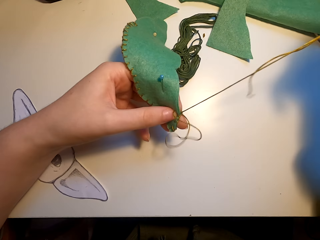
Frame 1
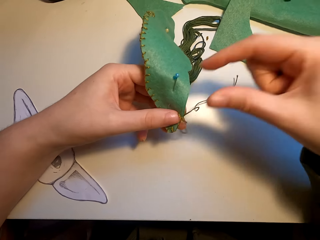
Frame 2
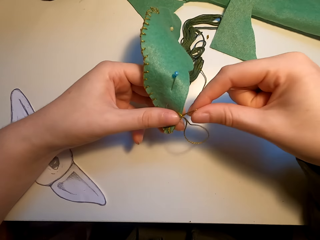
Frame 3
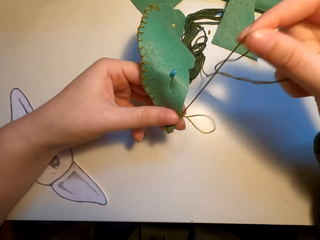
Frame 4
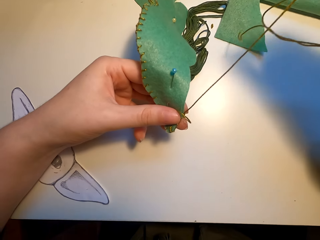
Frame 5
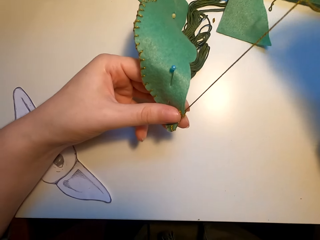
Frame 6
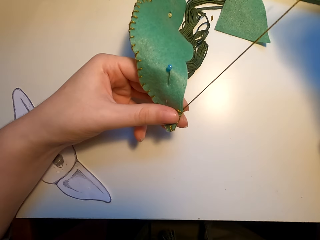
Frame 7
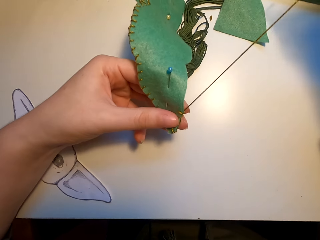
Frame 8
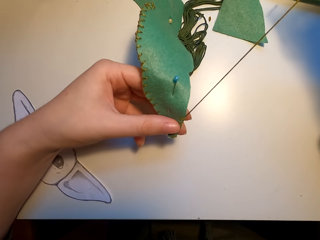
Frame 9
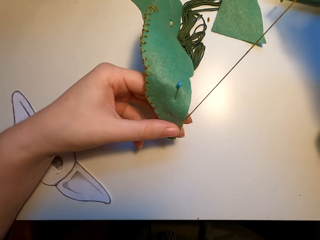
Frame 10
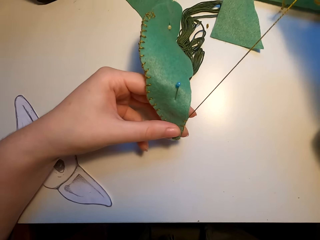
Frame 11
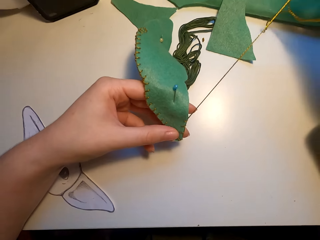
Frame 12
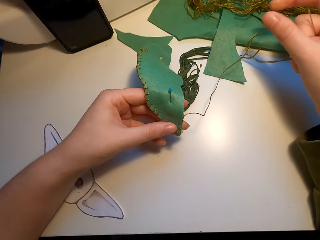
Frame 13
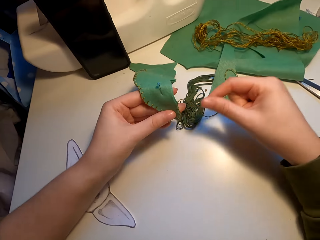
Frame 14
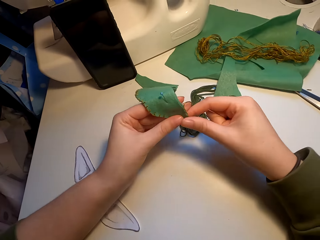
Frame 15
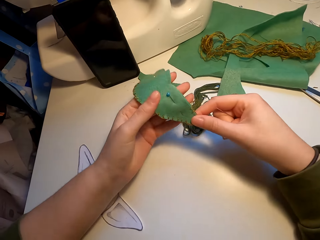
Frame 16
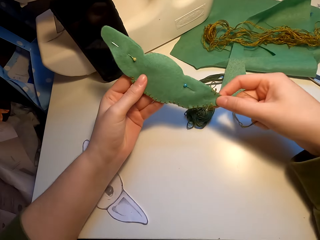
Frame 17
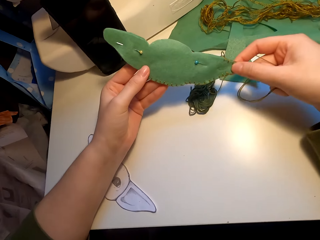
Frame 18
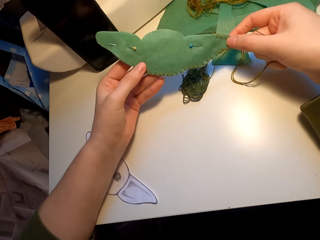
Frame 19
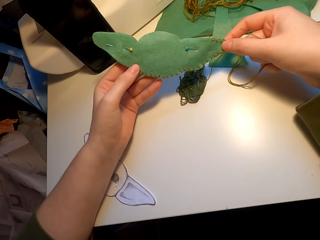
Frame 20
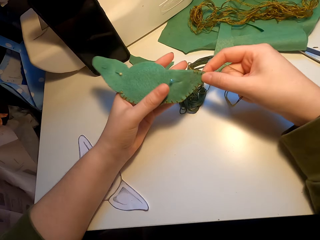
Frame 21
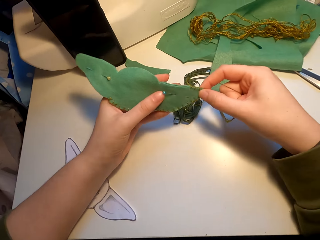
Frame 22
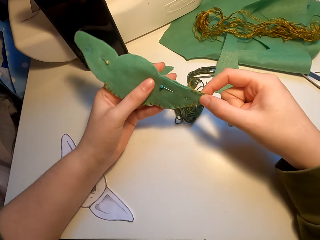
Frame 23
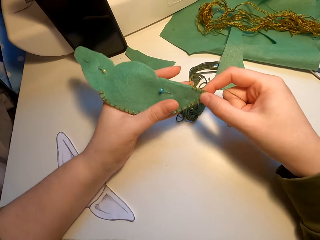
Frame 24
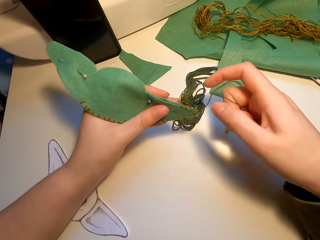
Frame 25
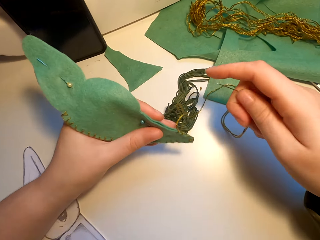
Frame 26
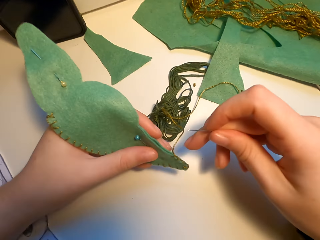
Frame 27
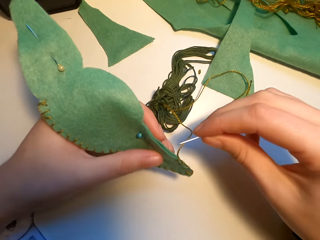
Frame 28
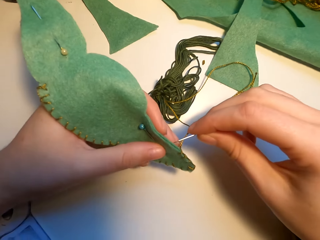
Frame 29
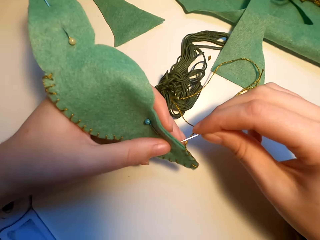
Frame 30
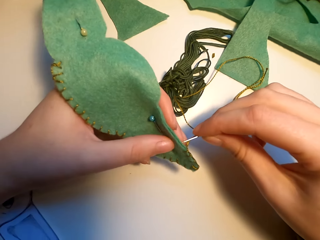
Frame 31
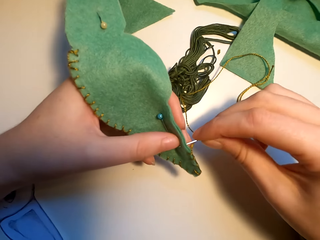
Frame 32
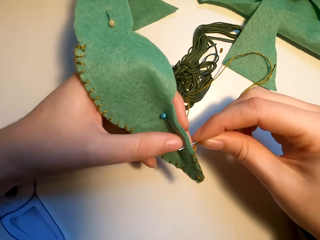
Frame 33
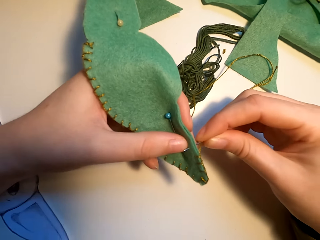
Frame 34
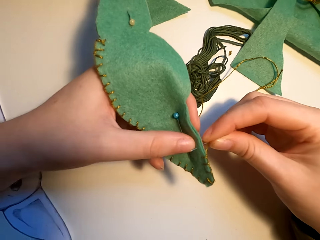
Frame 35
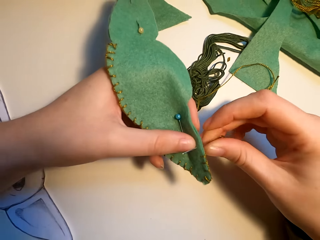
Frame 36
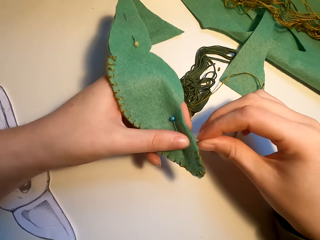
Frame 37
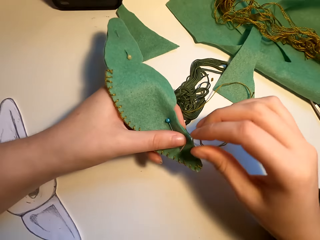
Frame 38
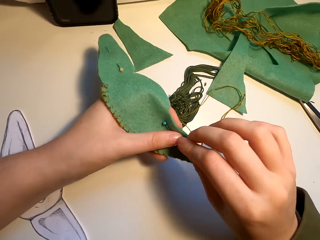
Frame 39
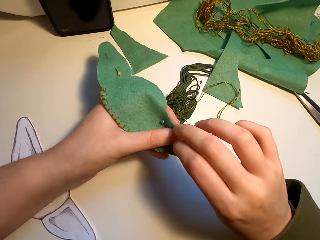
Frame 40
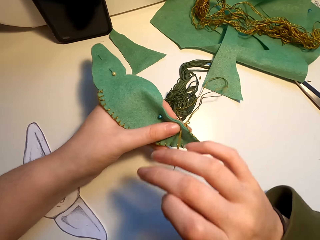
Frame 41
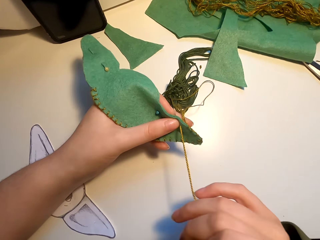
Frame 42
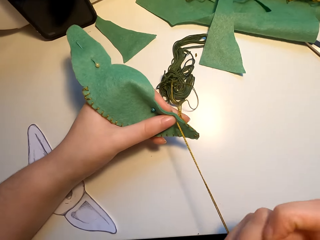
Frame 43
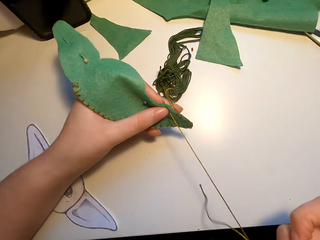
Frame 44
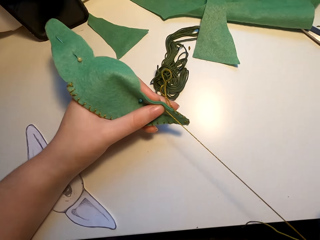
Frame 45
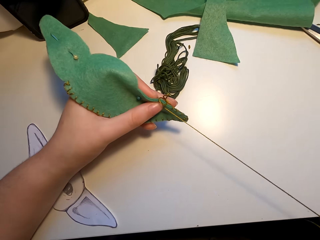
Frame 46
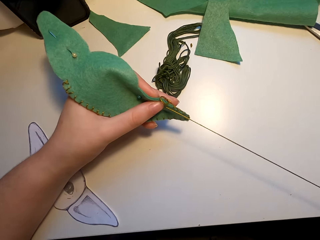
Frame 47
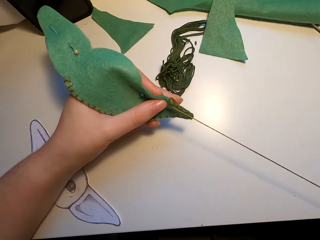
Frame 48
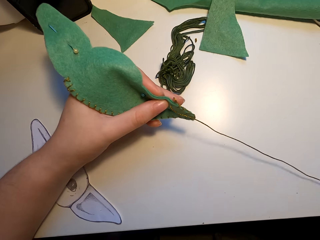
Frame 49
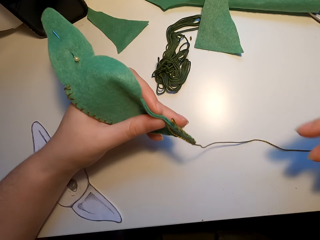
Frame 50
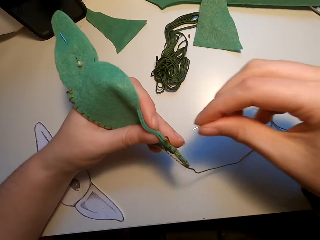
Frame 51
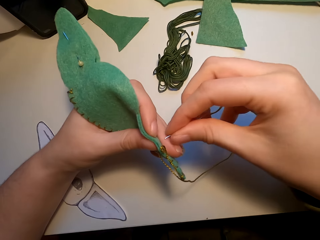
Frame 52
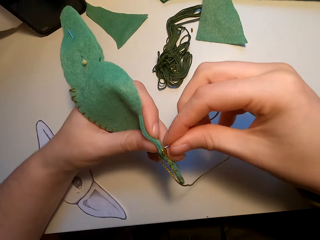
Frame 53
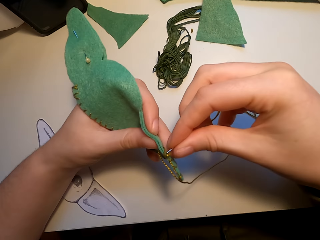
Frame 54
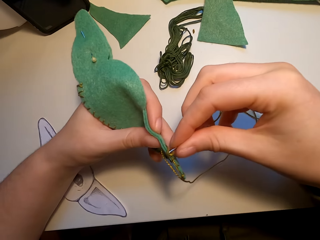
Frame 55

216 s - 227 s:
The camera wearer pulls the thread. They look at the cutting model, turn the fabric and align the thread. They knit the cutting model with a needle.

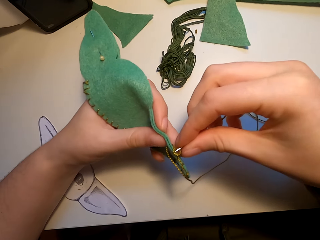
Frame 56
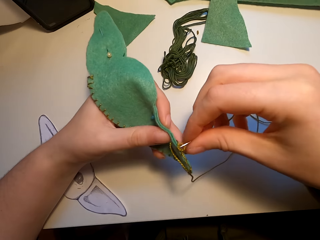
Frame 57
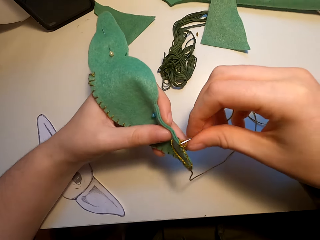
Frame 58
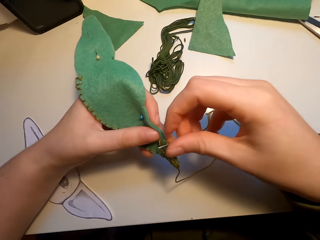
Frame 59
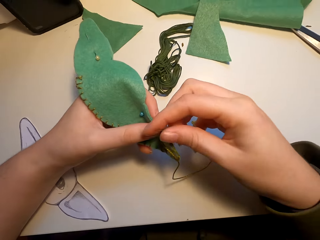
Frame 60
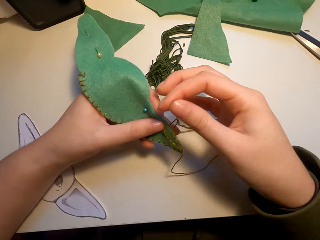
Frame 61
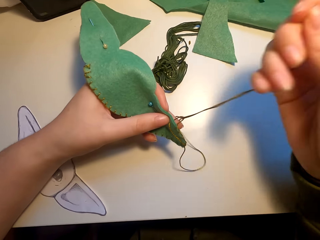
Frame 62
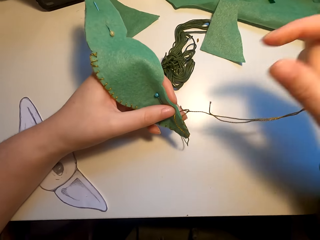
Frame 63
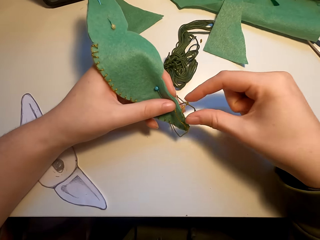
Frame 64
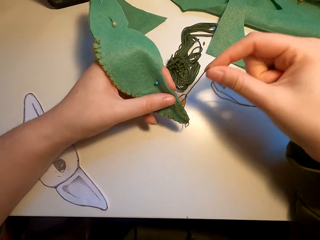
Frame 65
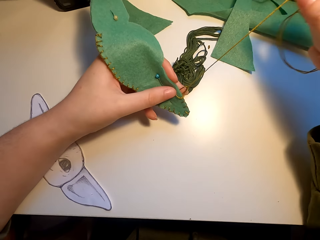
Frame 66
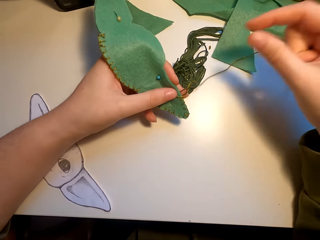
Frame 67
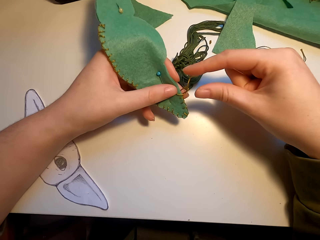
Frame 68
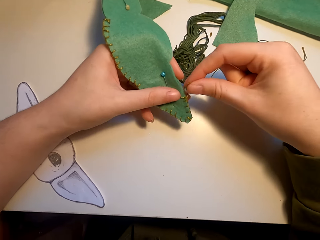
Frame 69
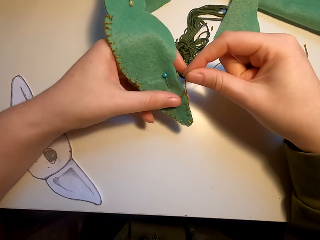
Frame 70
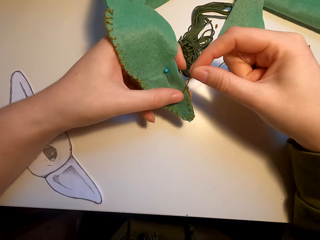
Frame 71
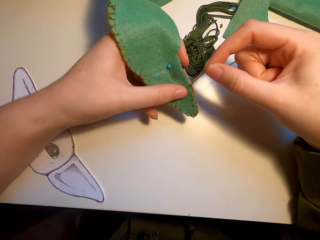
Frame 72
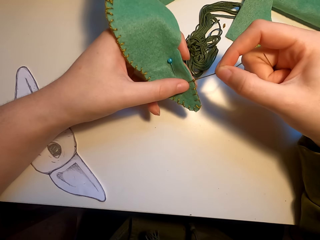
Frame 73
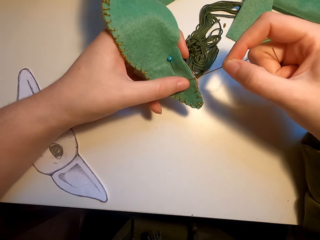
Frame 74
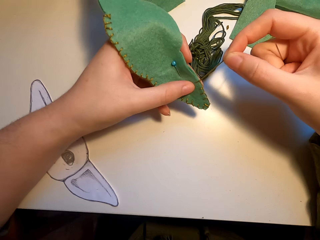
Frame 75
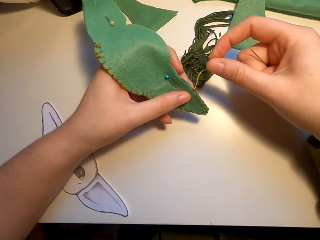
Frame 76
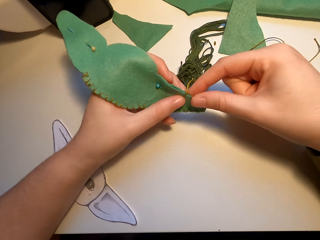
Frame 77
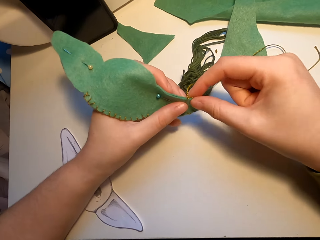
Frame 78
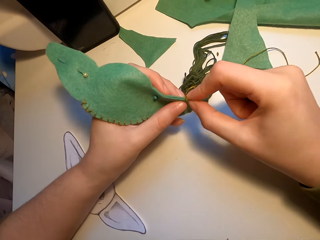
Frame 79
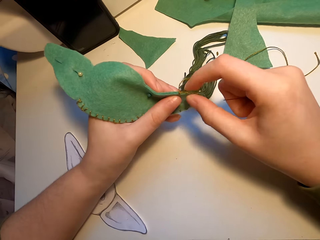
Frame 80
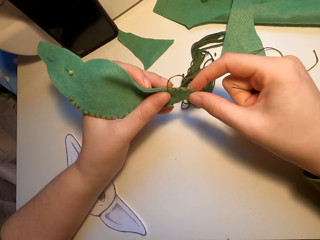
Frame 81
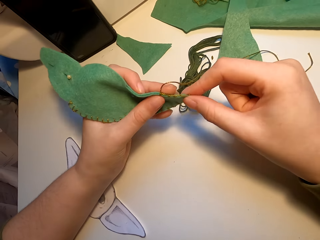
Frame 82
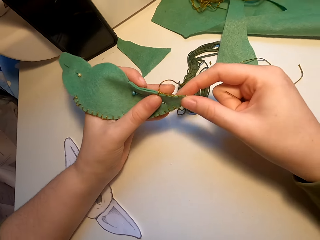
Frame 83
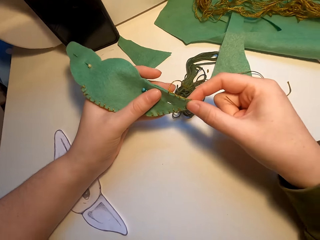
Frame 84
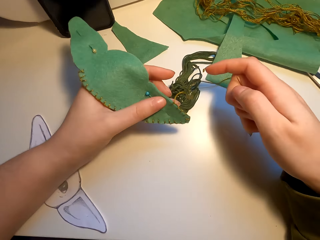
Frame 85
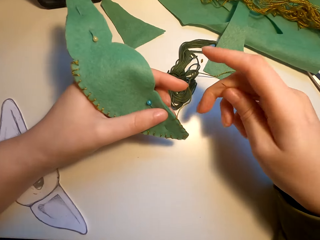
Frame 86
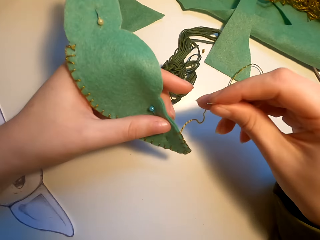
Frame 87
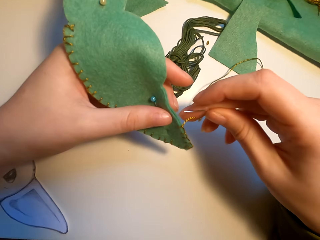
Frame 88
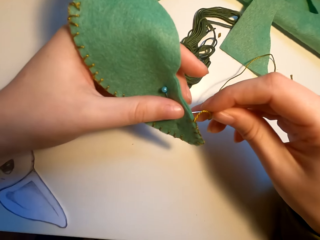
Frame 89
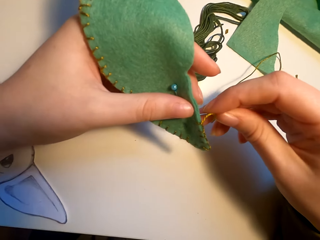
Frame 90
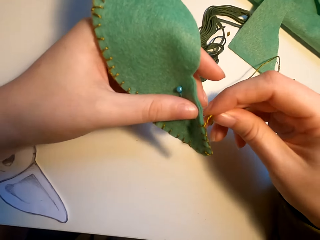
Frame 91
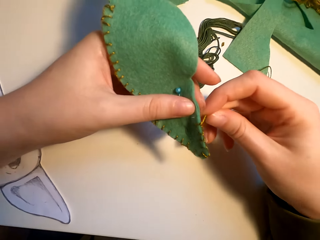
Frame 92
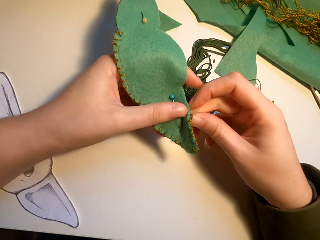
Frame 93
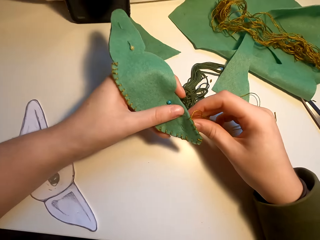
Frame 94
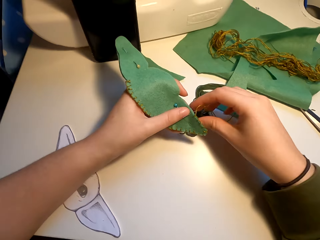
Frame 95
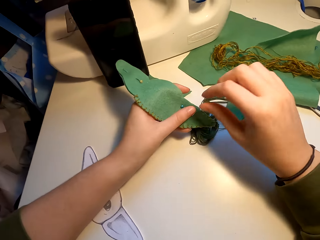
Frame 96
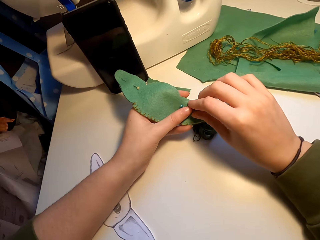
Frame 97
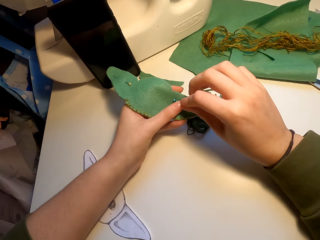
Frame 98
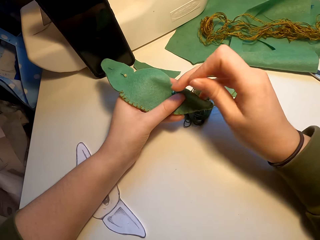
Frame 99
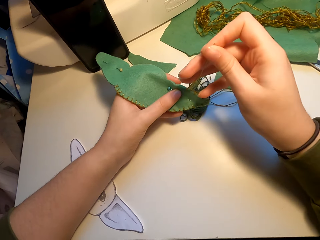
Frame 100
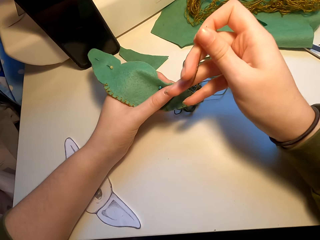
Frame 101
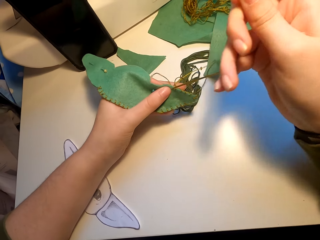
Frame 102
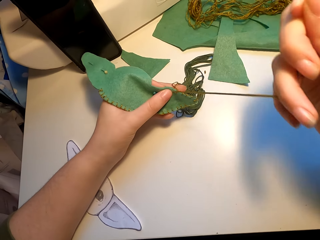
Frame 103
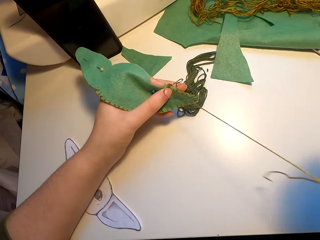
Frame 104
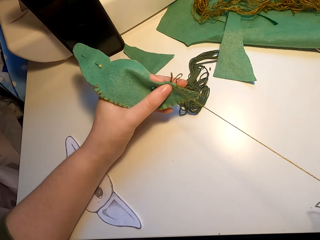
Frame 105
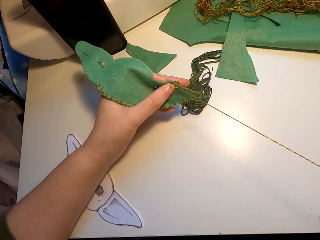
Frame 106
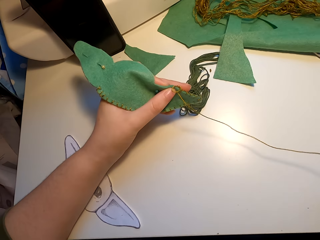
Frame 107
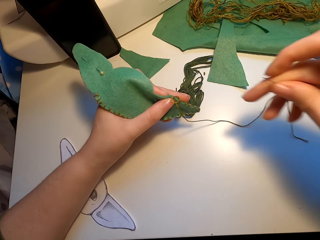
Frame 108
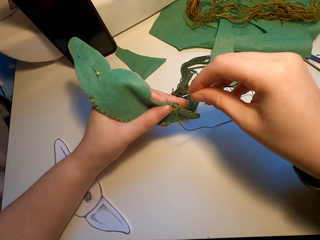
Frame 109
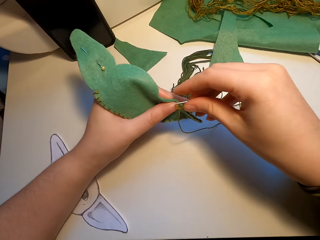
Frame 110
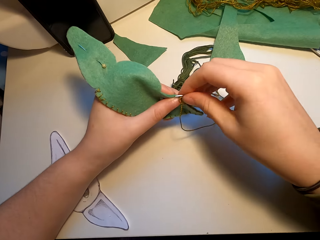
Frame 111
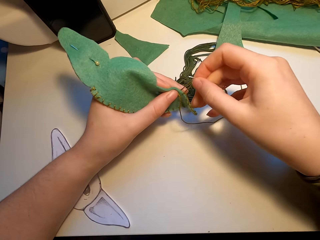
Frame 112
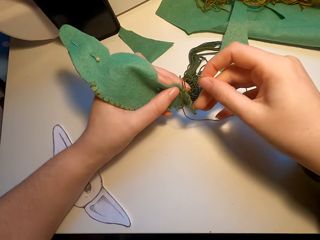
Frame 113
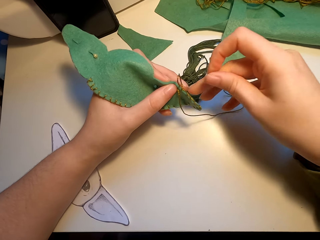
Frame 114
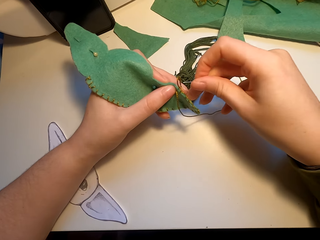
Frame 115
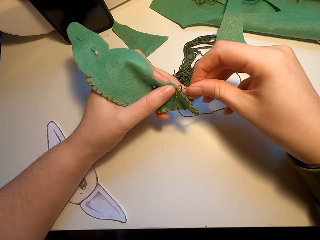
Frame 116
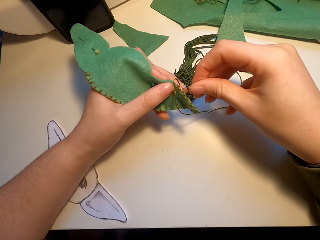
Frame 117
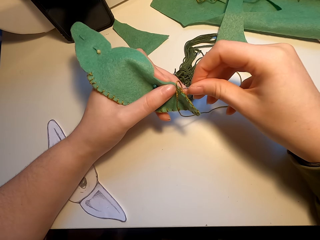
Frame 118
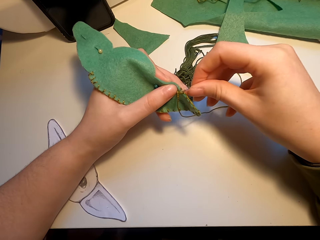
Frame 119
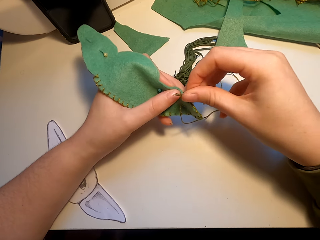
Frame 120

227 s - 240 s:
The camera wearer pulls the thread. They knit the cutting model with a needle.
